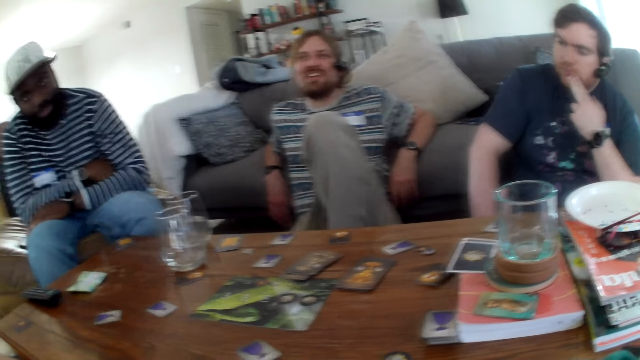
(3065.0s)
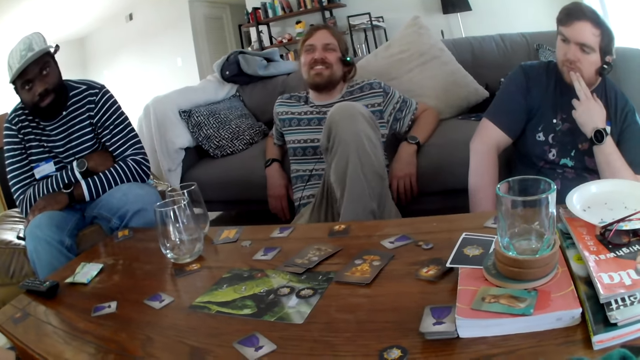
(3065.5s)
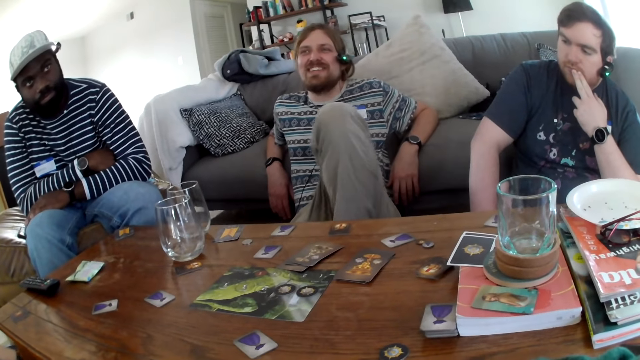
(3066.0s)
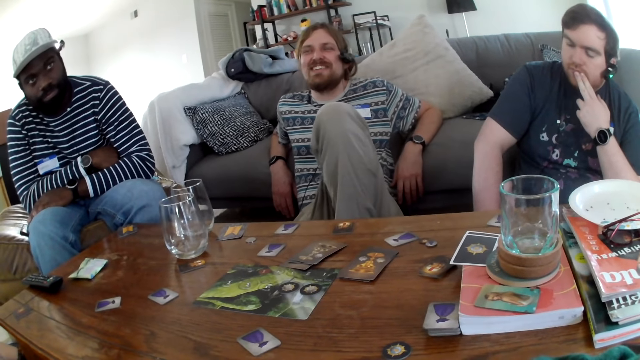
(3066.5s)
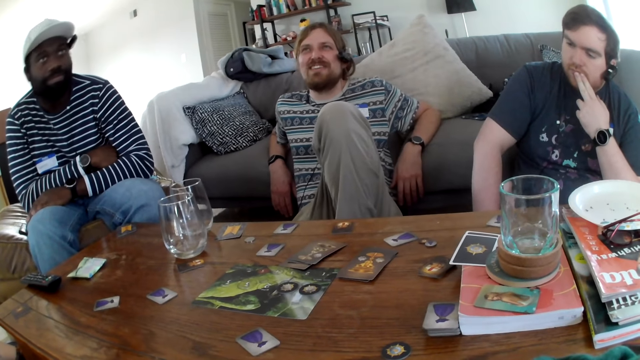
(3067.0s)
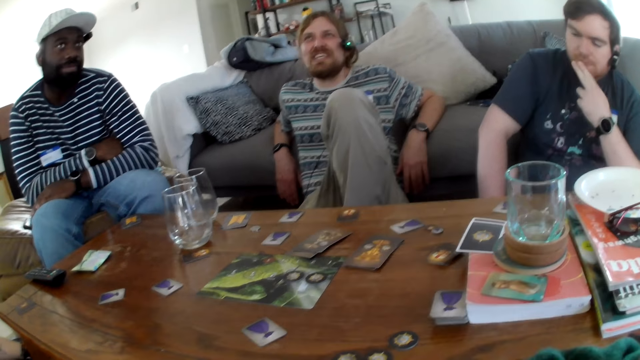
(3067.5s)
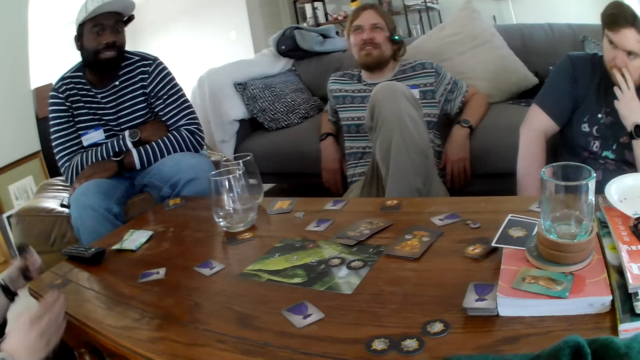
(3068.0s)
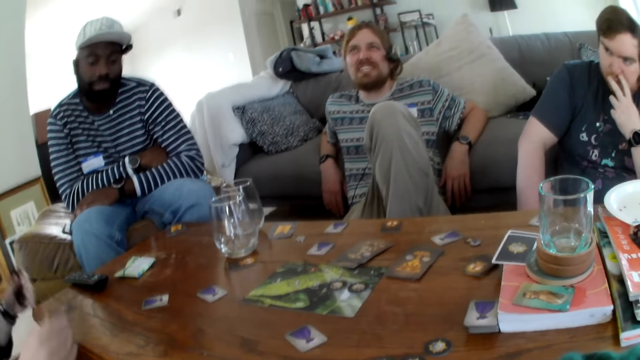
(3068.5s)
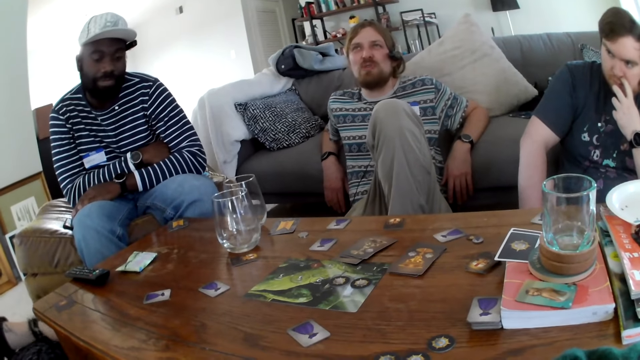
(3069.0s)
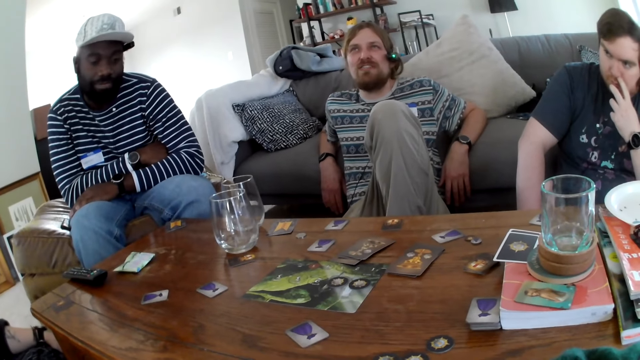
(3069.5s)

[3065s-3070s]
Someone talks to the camera wearer.

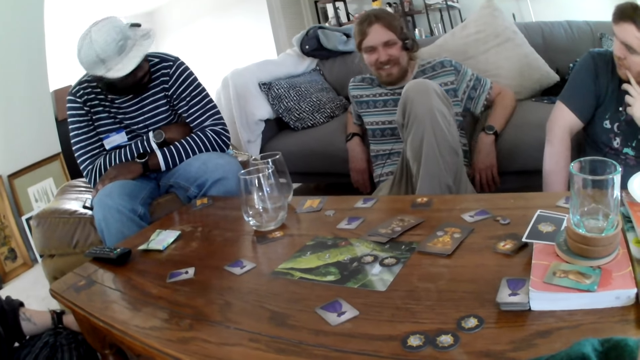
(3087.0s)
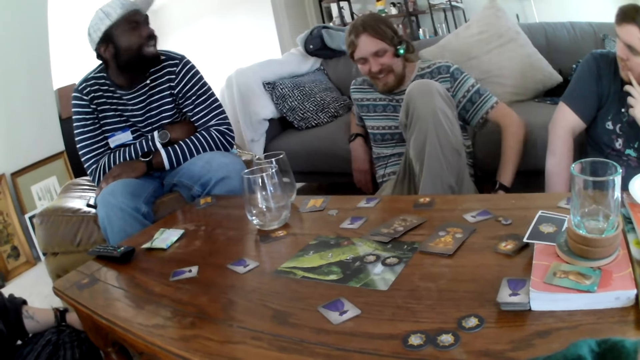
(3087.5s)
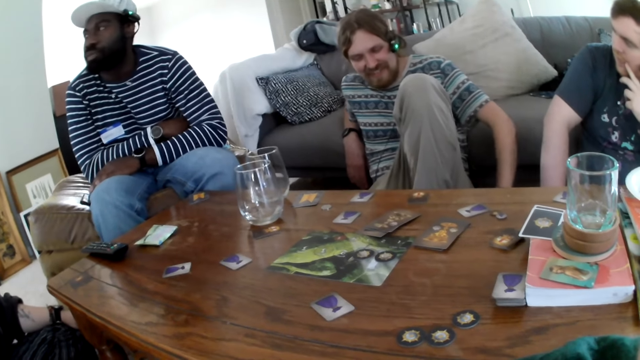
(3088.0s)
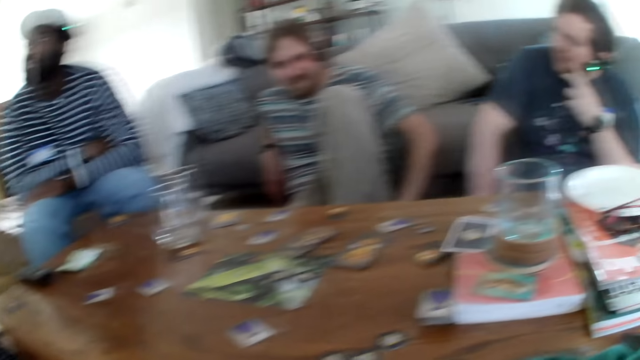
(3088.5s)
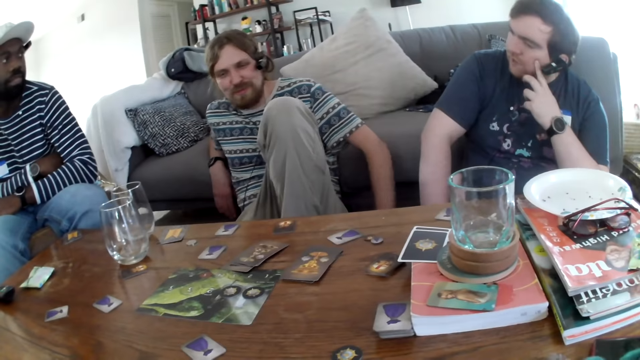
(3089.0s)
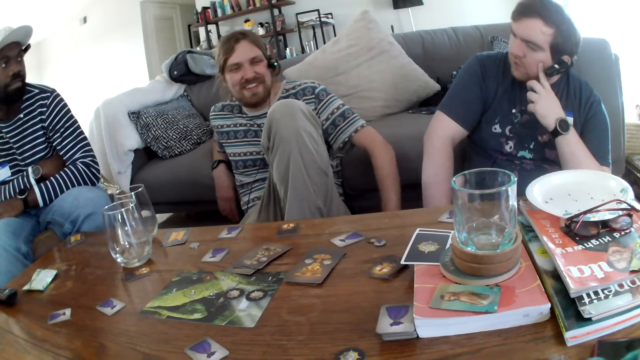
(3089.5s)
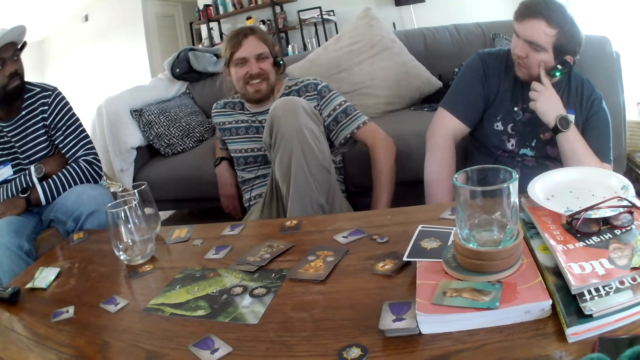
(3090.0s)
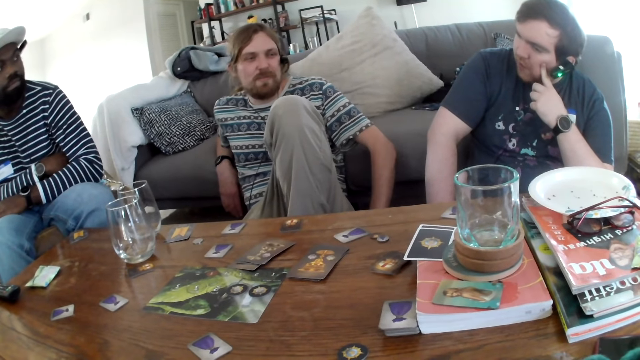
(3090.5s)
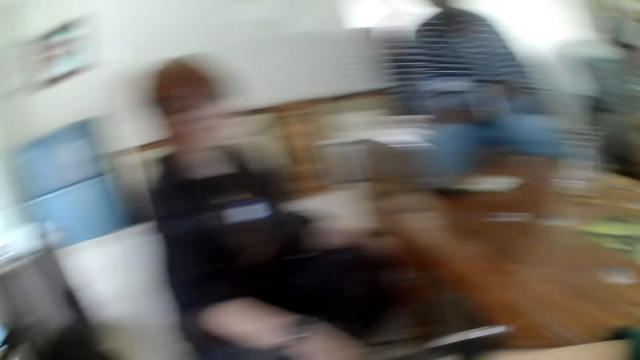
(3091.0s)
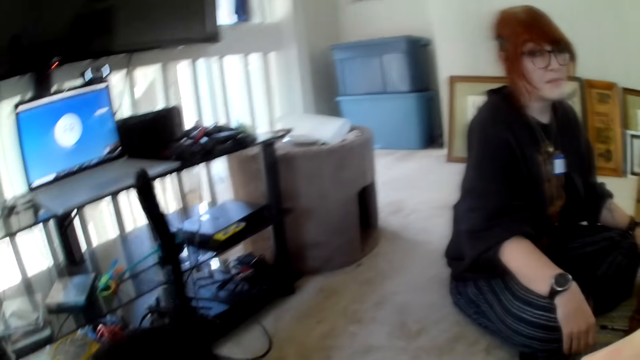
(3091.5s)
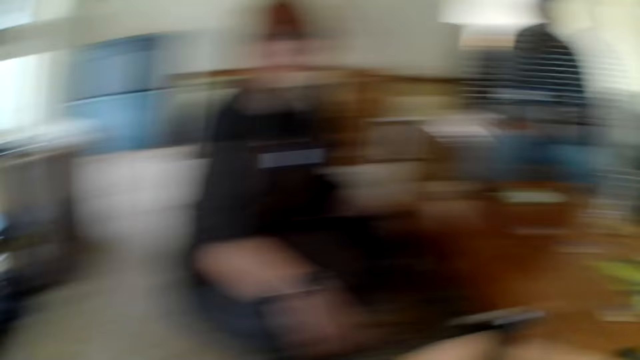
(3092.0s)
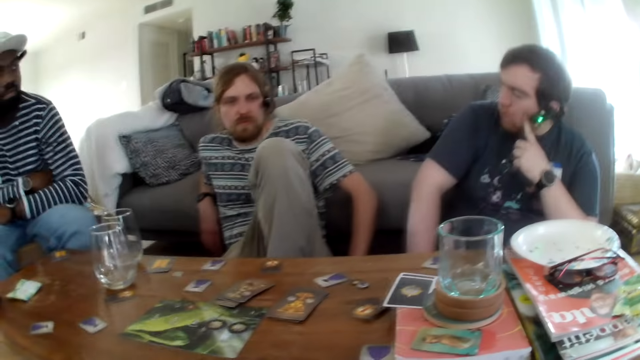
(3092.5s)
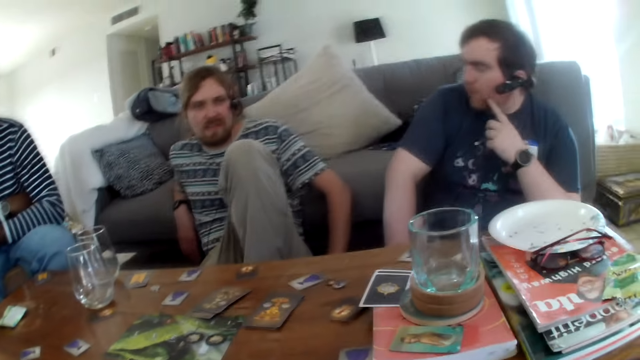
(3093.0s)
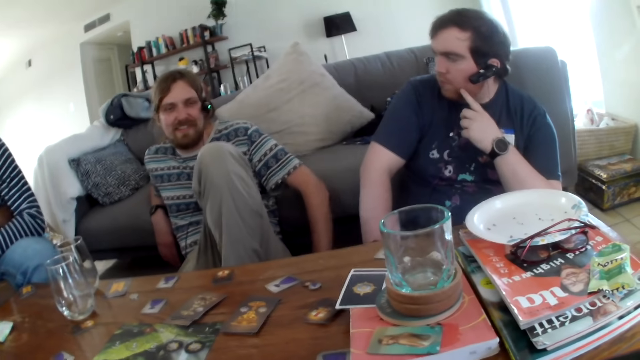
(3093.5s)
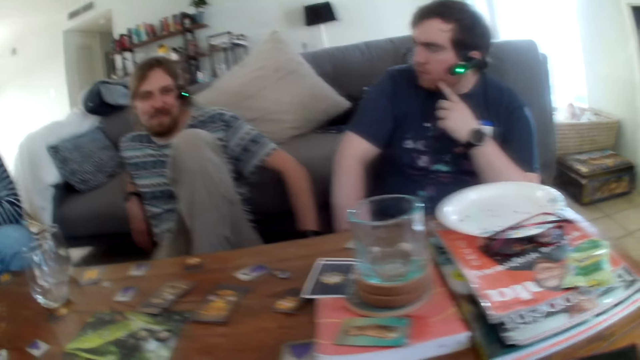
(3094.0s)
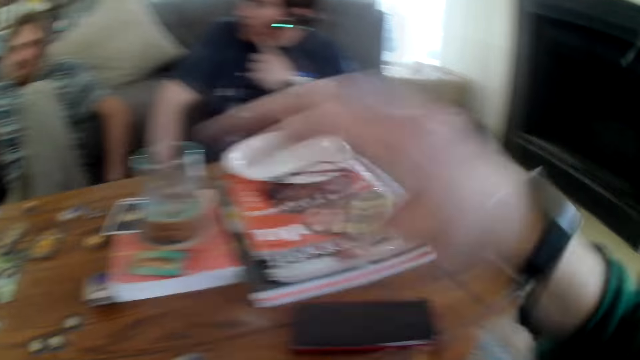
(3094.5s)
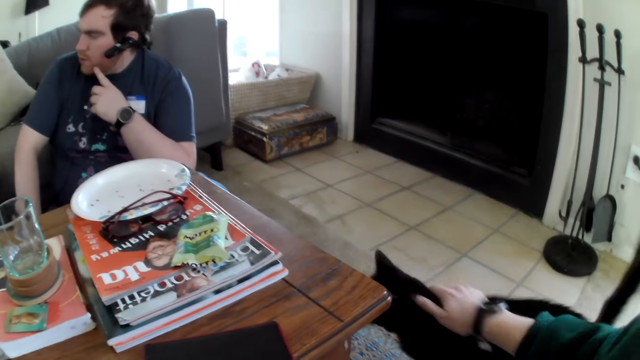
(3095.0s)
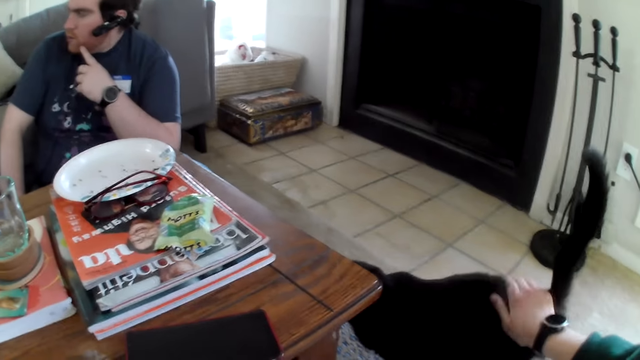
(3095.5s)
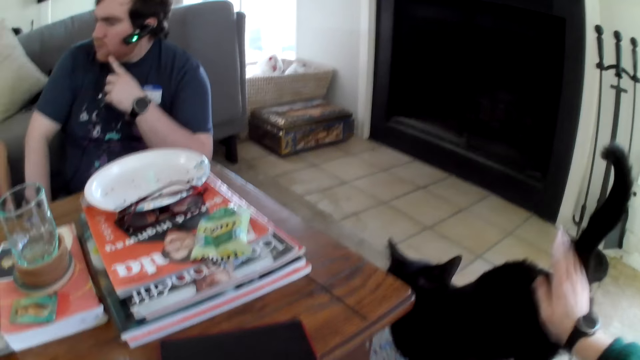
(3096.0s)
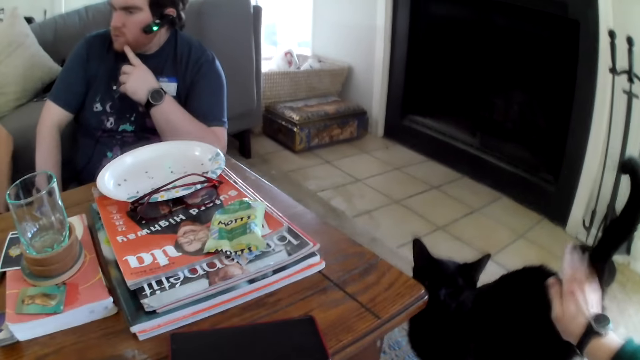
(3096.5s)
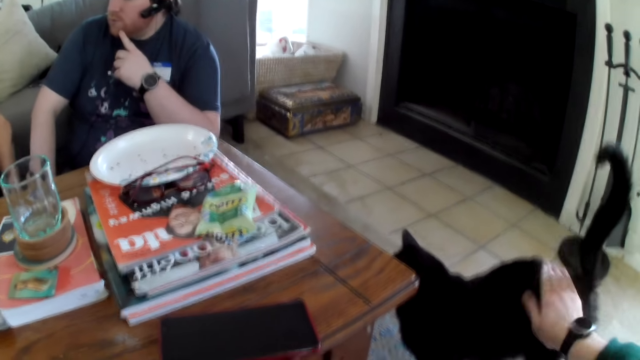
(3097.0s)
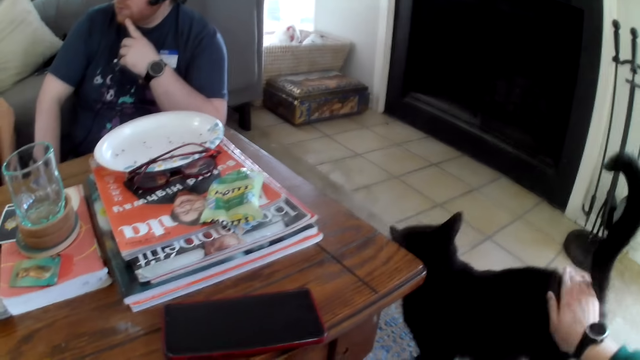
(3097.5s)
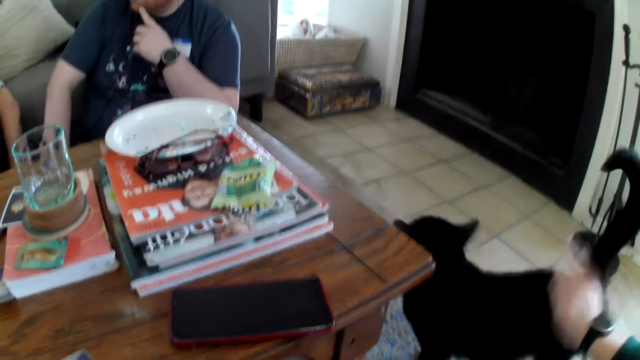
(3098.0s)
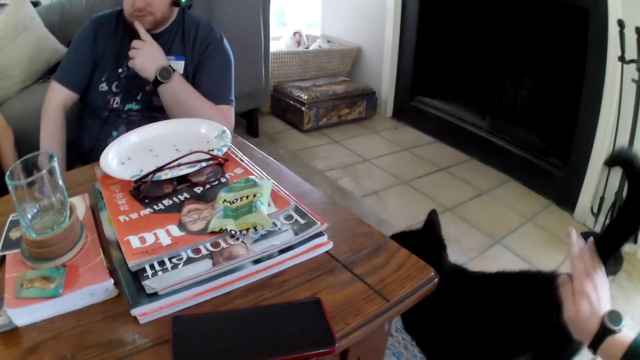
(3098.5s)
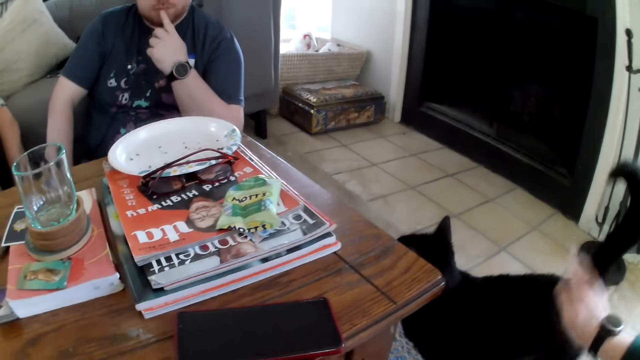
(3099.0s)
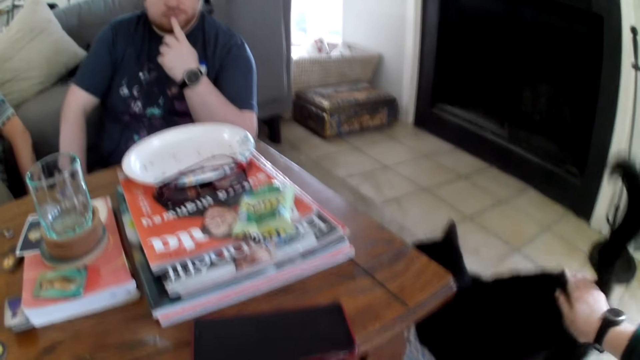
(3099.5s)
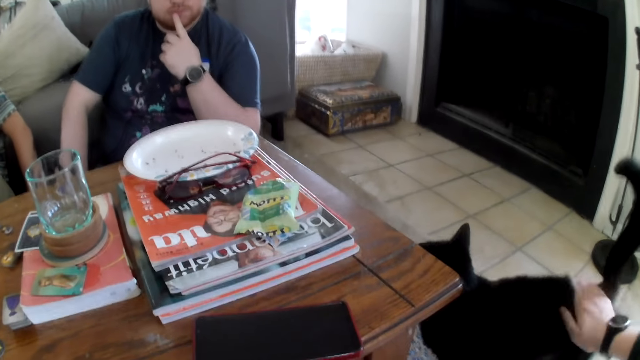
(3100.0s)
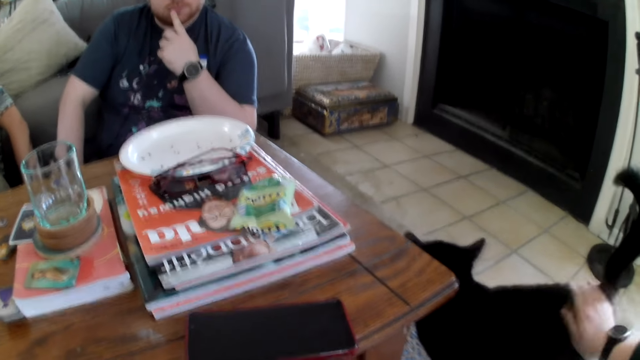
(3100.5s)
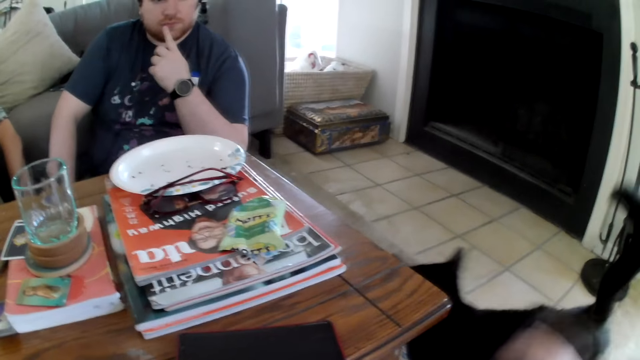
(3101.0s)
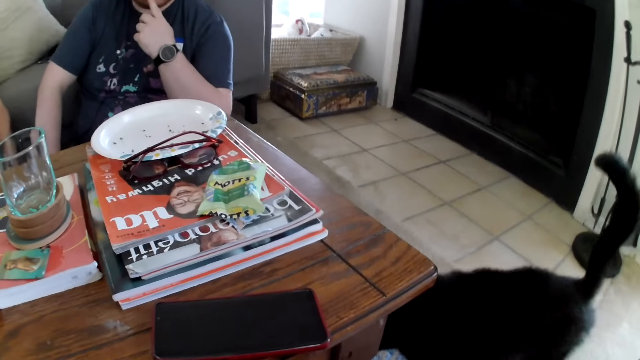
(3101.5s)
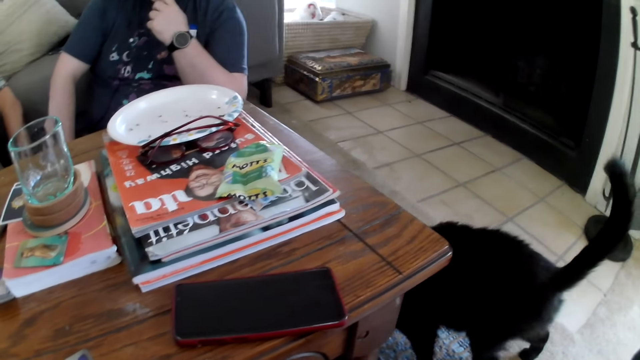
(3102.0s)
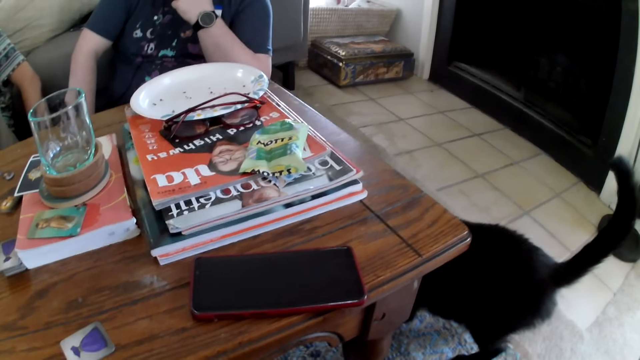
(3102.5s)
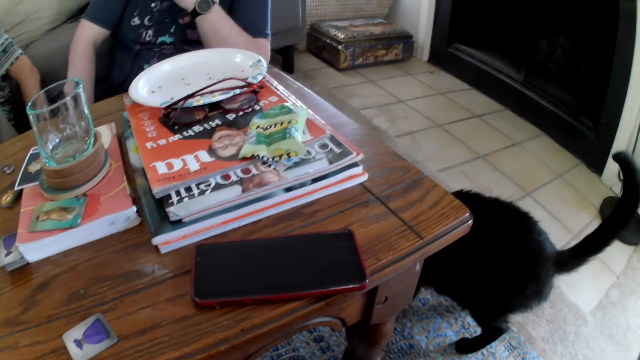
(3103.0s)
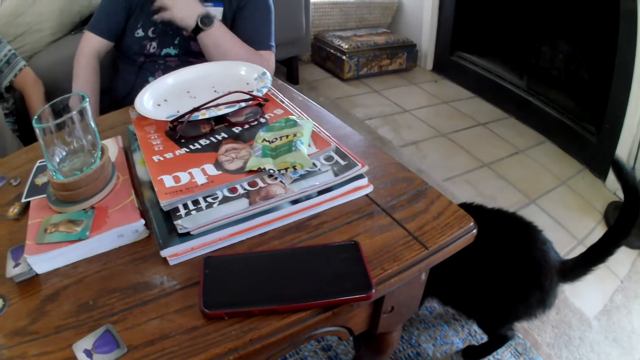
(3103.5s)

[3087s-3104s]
The camera wearer talks back to someone. They move around, move a hand, and tap the cat. They touch the cat.
